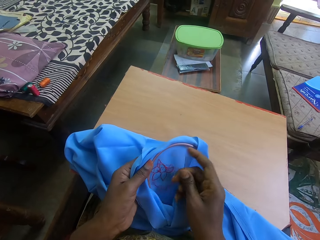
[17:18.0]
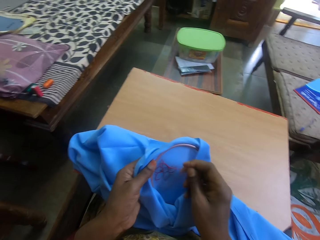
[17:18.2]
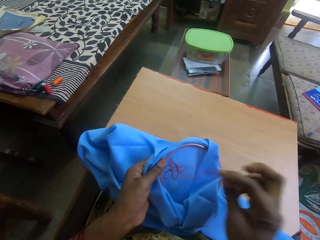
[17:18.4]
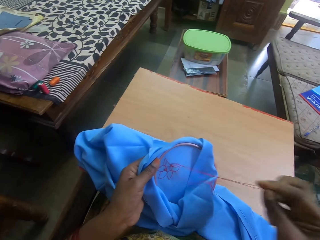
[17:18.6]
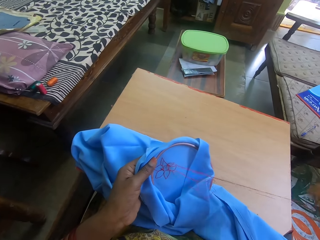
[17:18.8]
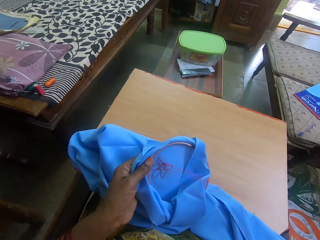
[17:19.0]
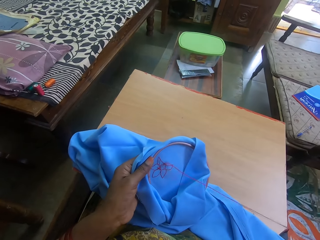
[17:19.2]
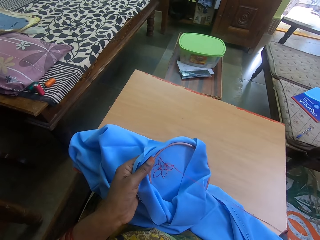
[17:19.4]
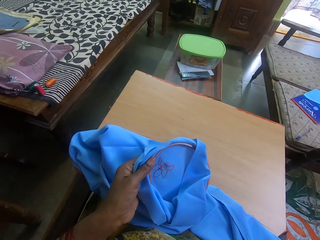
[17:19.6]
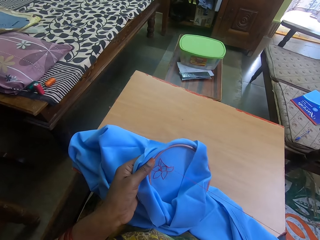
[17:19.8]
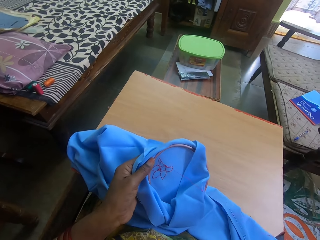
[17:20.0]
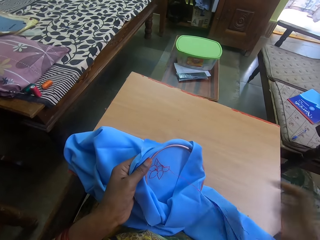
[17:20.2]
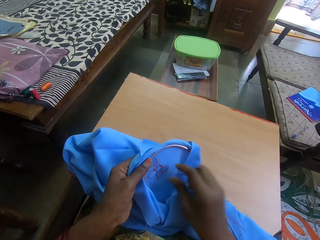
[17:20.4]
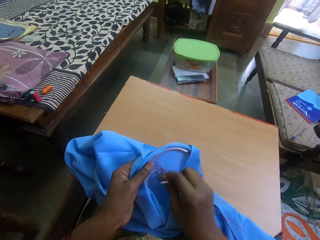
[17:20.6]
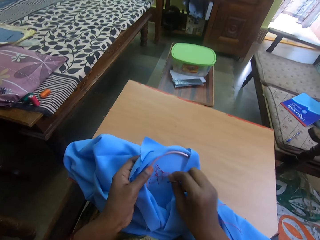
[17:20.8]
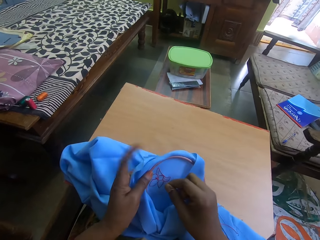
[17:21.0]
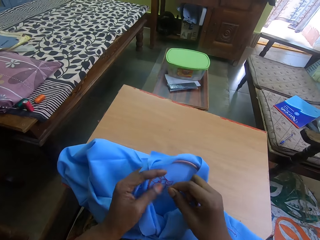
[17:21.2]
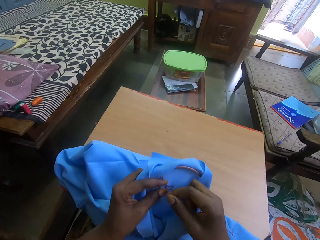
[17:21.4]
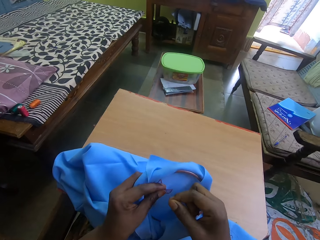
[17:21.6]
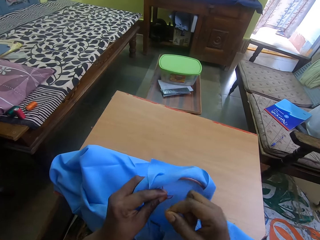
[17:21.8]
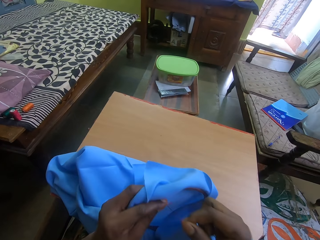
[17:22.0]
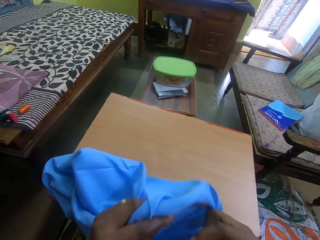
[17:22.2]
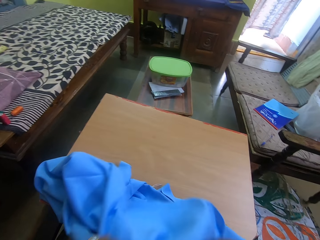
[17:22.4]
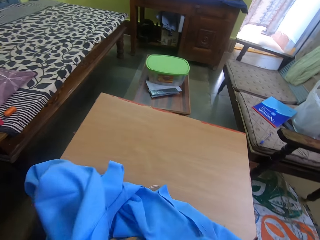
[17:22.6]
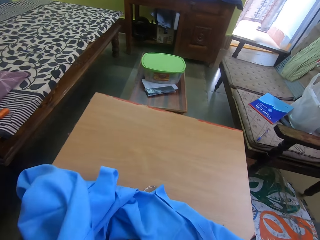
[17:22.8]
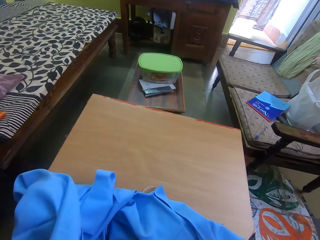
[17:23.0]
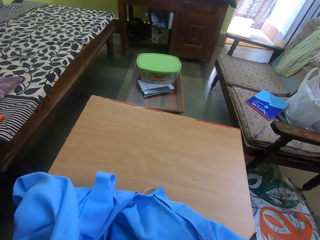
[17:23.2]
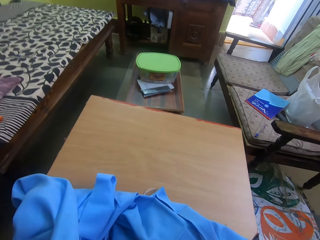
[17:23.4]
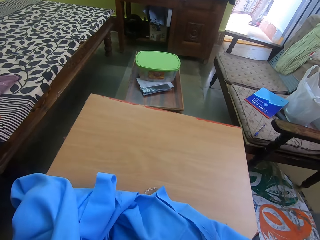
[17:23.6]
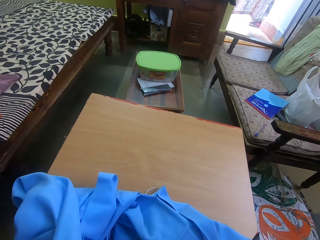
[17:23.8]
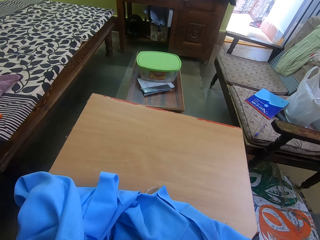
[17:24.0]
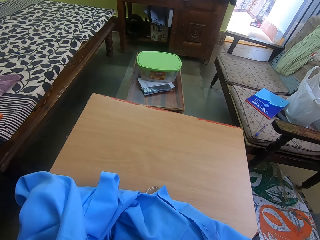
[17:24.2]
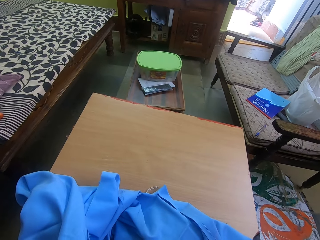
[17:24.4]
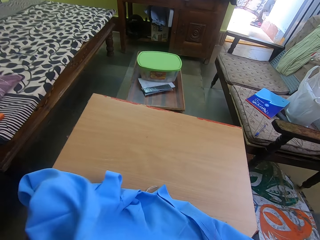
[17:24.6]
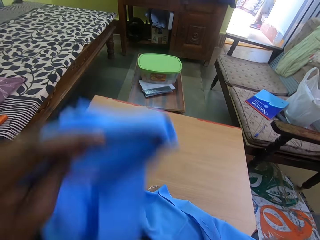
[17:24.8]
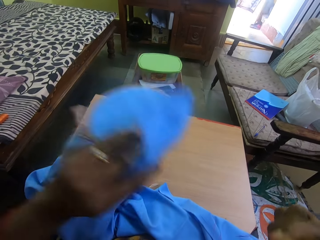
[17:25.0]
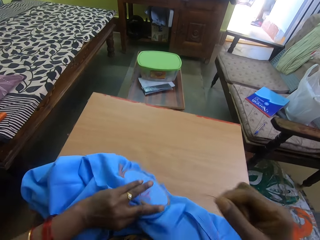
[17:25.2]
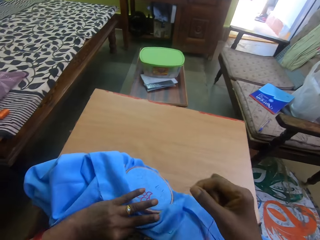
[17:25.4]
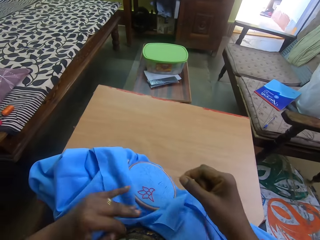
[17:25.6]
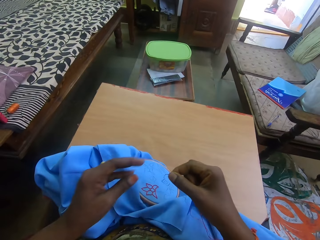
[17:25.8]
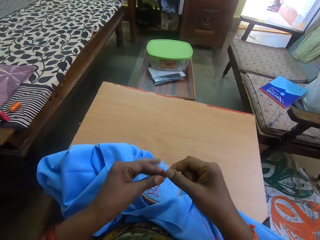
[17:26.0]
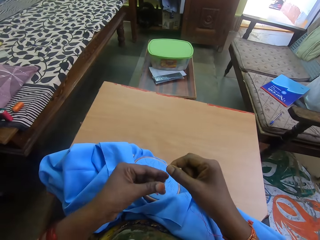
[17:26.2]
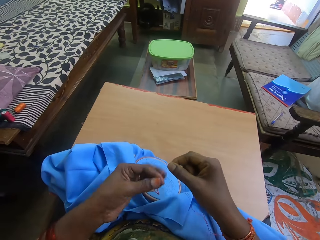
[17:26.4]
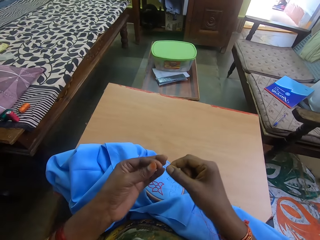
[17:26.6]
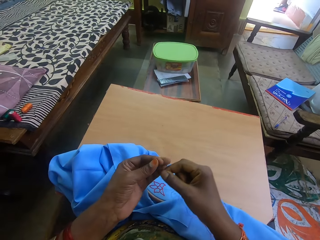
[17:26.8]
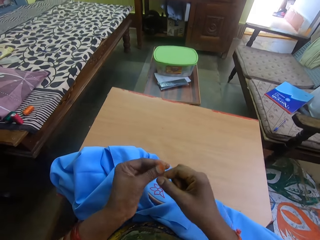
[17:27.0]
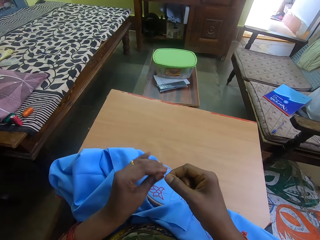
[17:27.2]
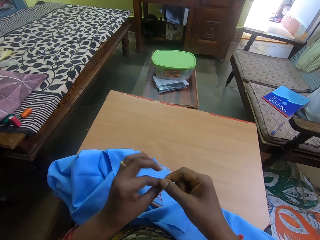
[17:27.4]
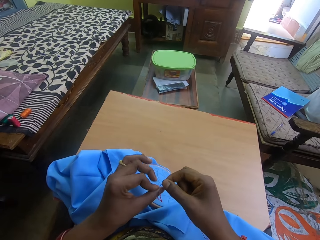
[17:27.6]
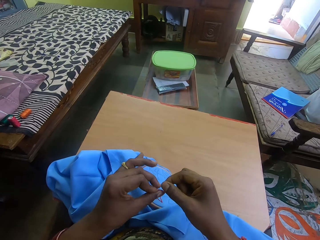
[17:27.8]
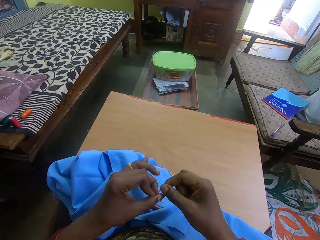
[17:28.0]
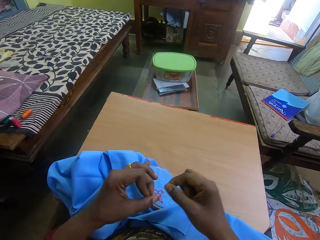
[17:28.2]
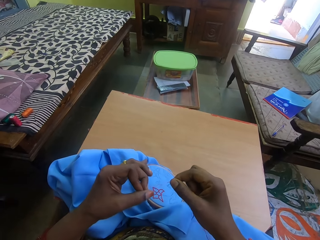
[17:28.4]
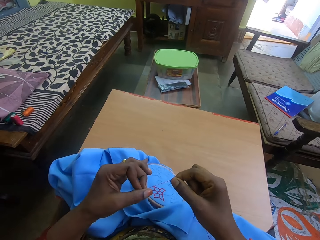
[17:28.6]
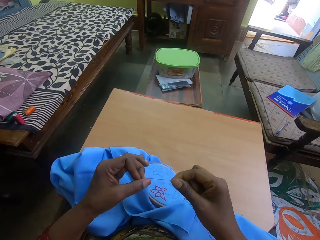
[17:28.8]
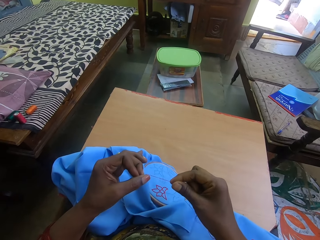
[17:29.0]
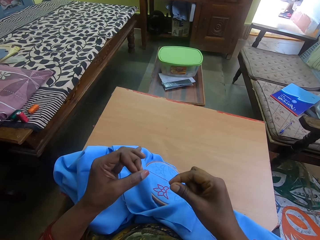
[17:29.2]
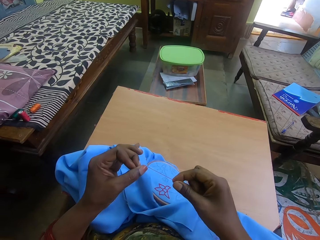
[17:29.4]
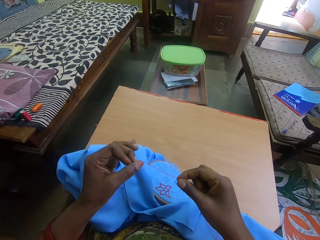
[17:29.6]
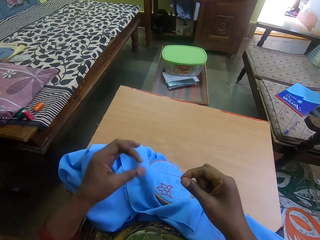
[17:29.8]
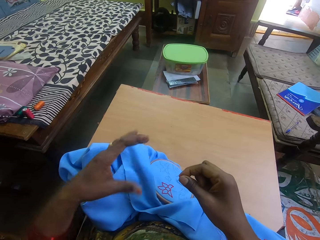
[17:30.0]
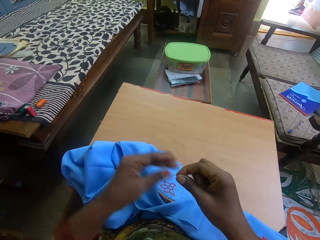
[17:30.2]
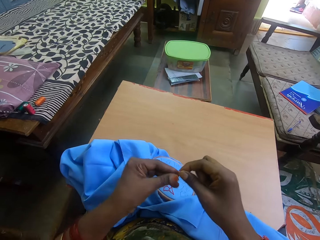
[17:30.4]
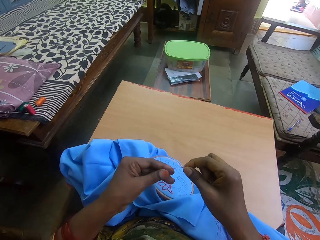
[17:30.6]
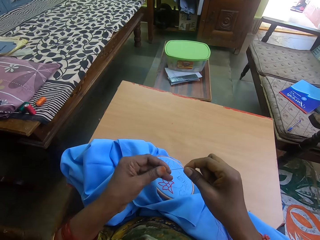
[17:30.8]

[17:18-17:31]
The camera wearer straightens the yarn. They lift the cloth. They cut the yarn with the mouth. They put the cloth on the table. They tie the thread on the sewing needles. They fold the yarn with the hand.

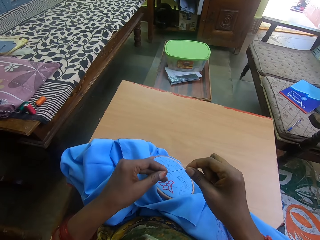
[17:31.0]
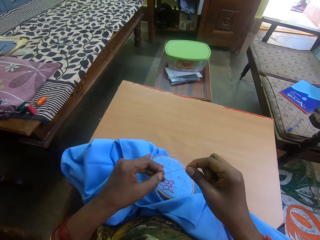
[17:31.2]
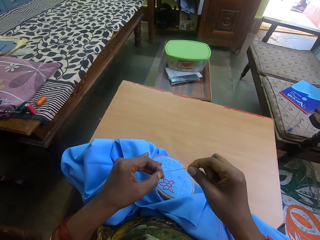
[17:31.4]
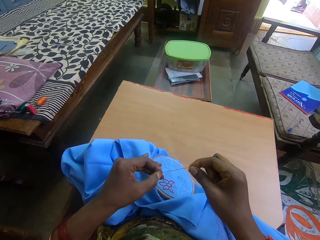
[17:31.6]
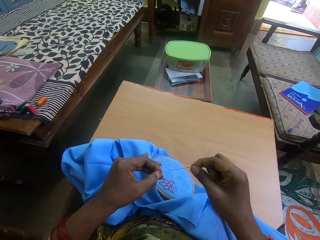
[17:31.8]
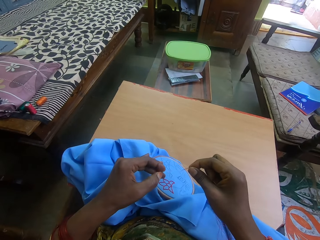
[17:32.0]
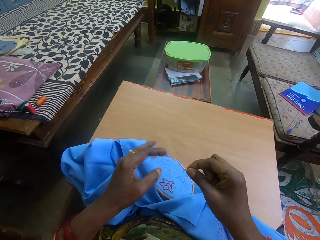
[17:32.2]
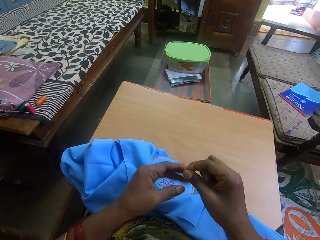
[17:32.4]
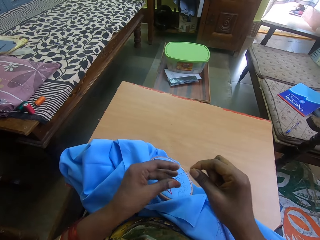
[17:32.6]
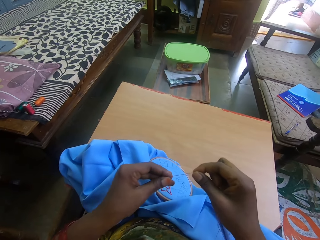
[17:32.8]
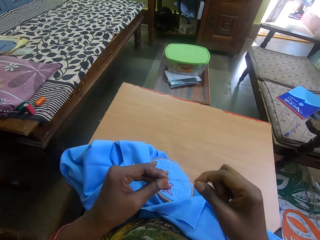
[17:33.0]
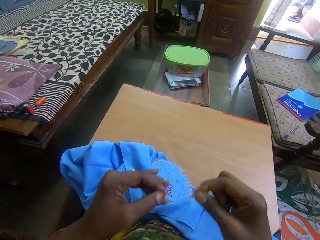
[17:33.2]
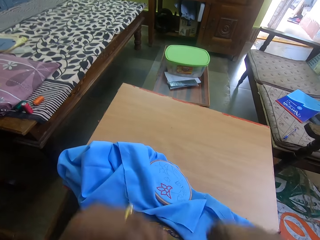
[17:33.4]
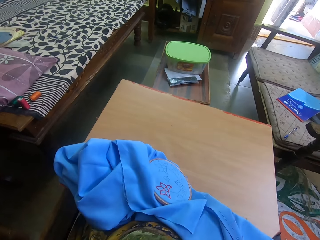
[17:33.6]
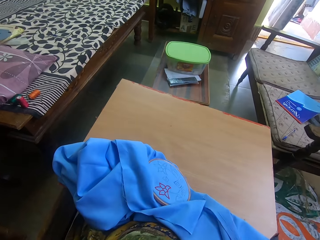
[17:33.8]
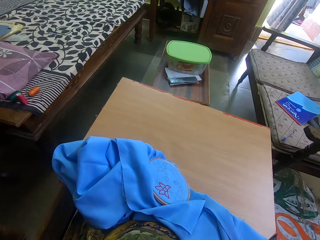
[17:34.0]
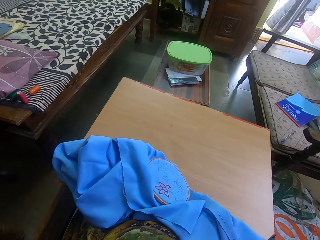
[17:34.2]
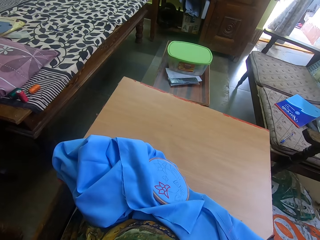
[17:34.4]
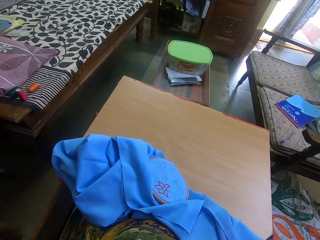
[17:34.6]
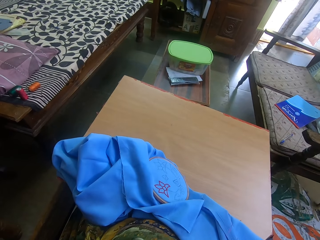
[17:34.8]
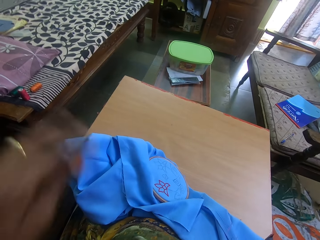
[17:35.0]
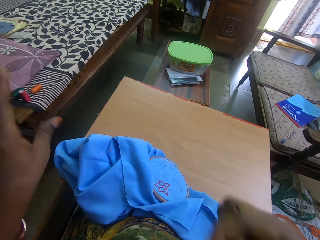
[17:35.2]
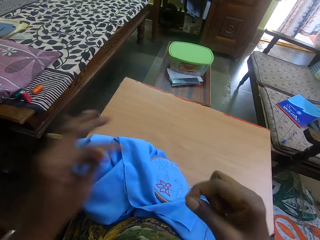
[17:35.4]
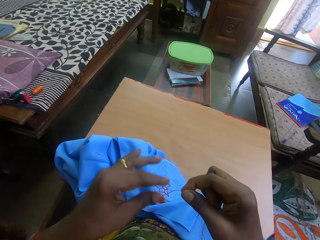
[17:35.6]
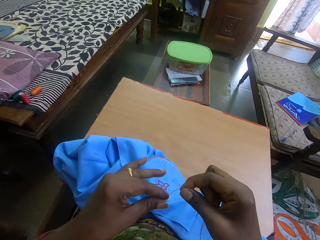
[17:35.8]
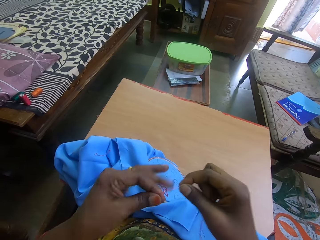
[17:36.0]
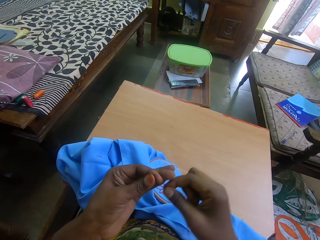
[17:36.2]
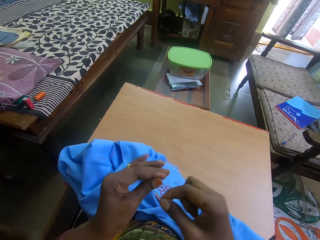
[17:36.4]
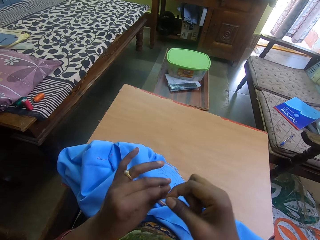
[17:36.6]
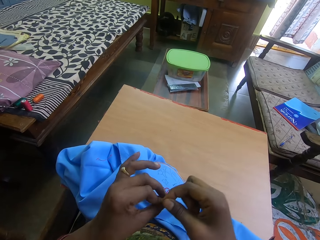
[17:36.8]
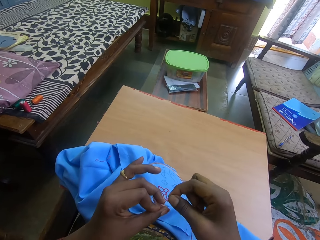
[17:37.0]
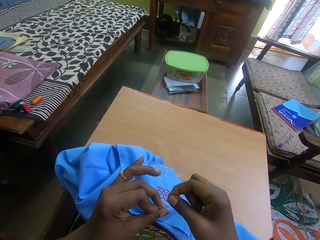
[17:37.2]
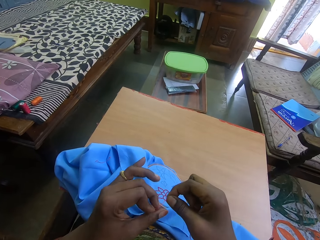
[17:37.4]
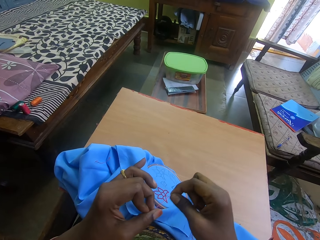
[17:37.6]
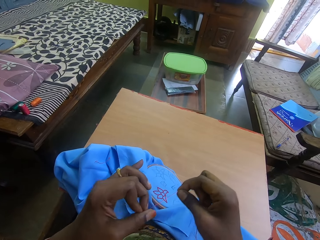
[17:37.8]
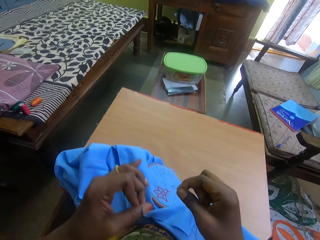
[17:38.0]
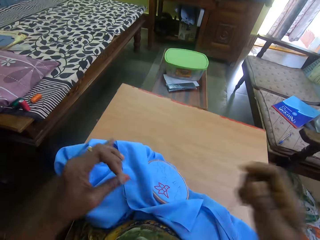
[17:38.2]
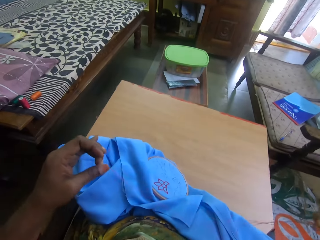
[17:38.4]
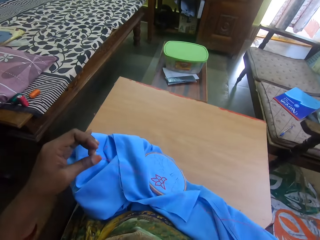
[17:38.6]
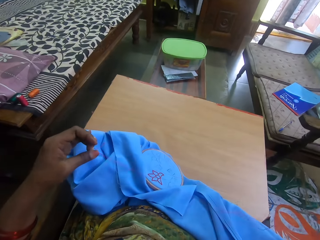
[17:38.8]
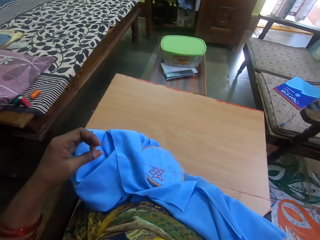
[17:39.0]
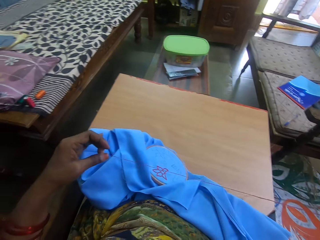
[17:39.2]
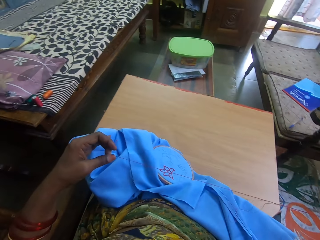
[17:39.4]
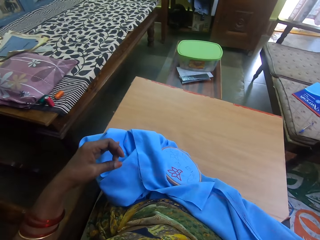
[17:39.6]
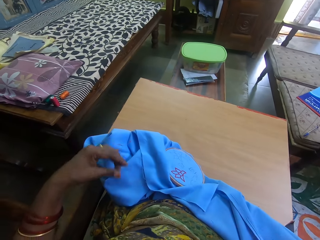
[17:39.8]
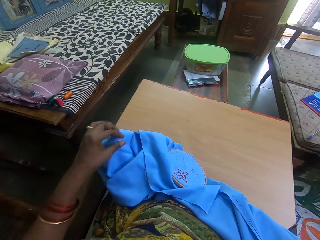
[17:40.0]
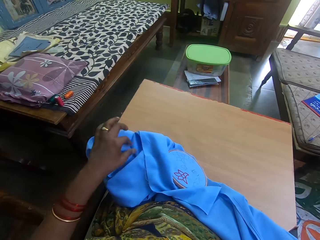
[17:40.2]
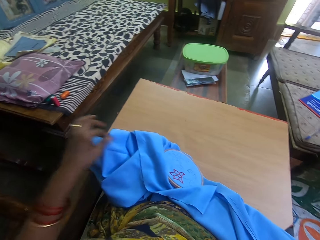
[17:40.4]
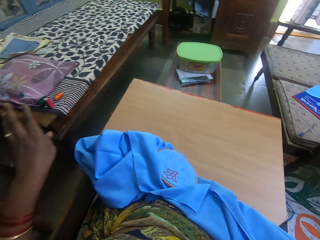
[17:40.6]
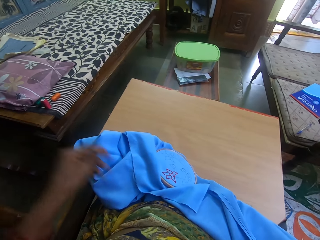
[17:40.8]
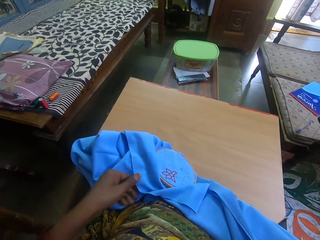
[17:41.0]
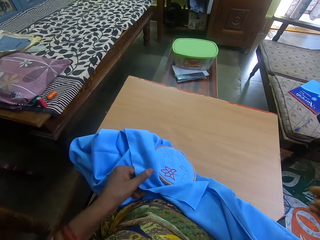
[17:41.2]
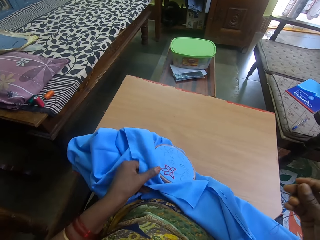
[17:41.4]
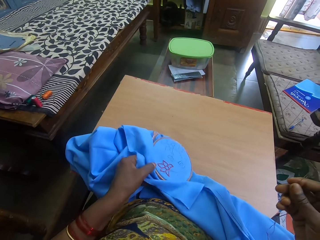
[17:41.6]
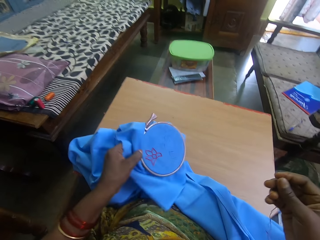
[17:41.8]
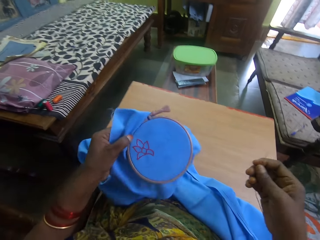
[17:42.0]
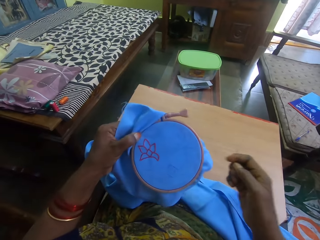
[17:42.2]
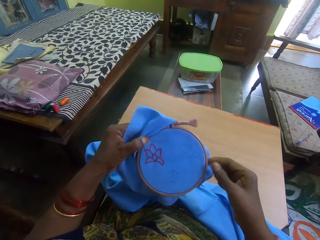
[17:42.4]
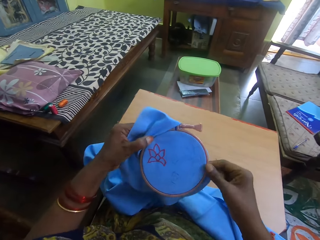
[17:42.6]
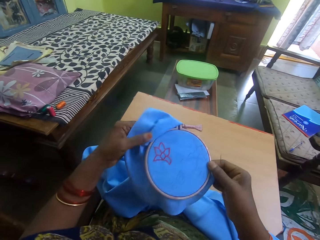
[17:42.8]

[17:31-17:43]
The camera wearer cuts the yarn or threads with the mouth. They throw the thread. They tie the thread on the sewing needles. They fold the yarn with the hand. They straighten the yarn. They pick the cloth from the table.
